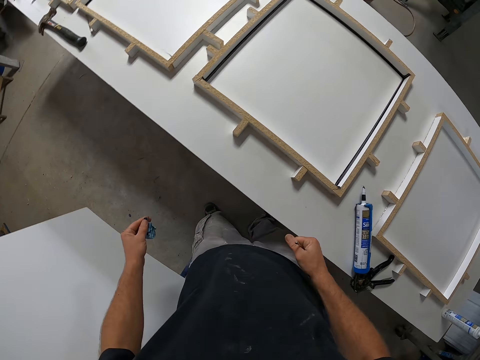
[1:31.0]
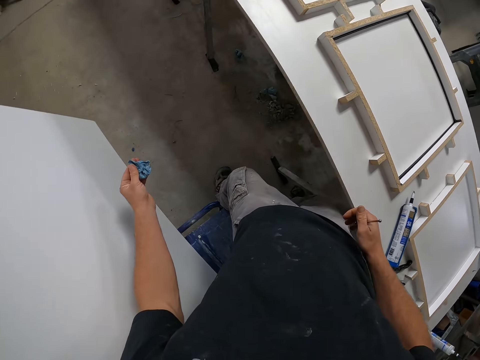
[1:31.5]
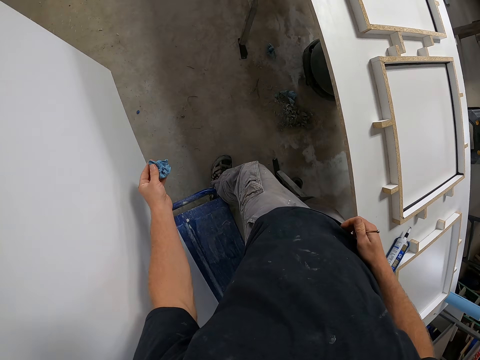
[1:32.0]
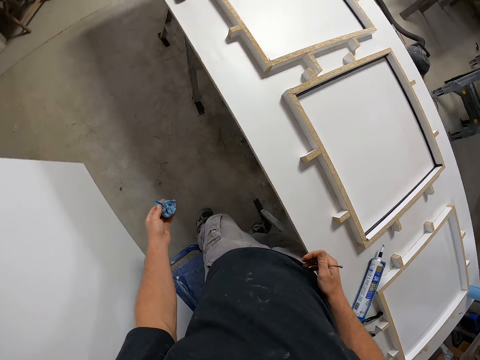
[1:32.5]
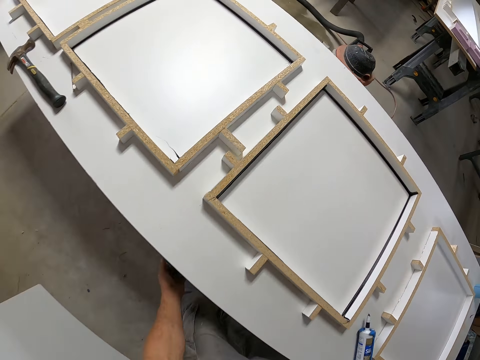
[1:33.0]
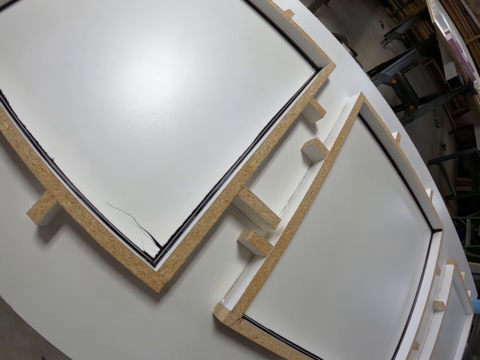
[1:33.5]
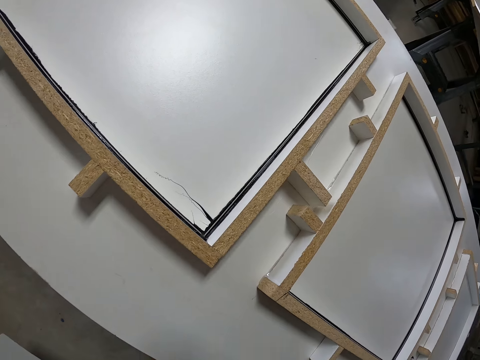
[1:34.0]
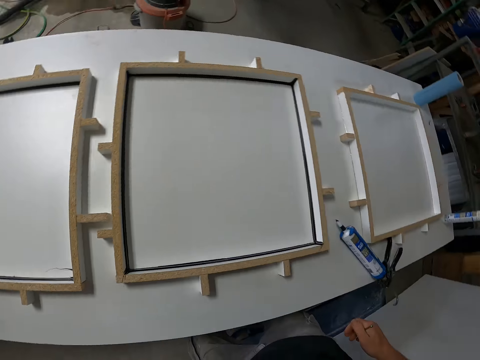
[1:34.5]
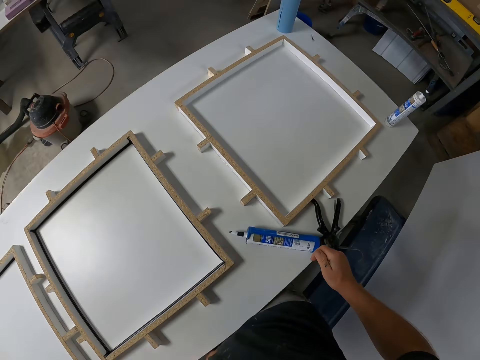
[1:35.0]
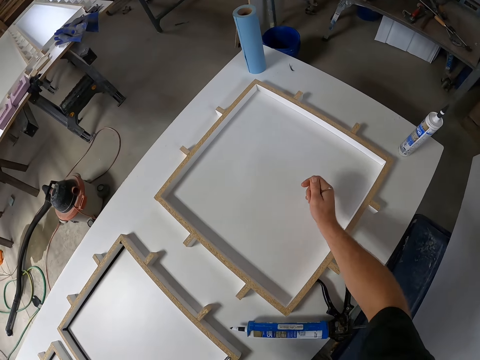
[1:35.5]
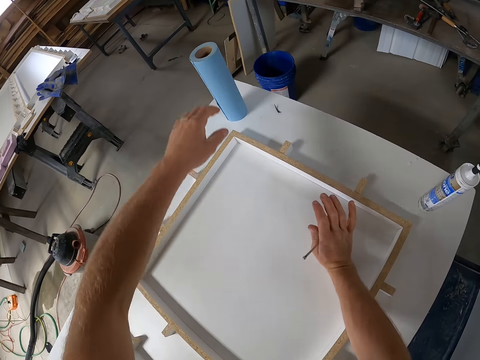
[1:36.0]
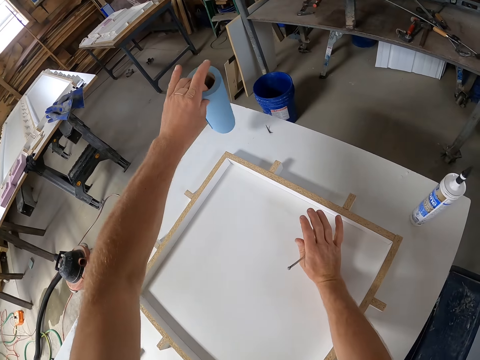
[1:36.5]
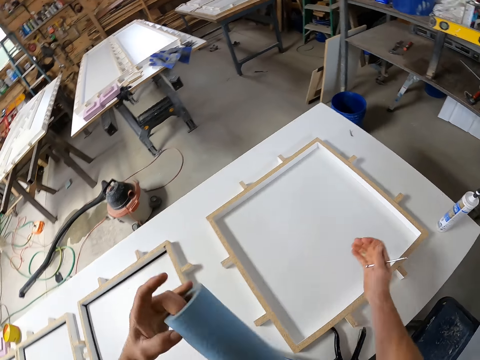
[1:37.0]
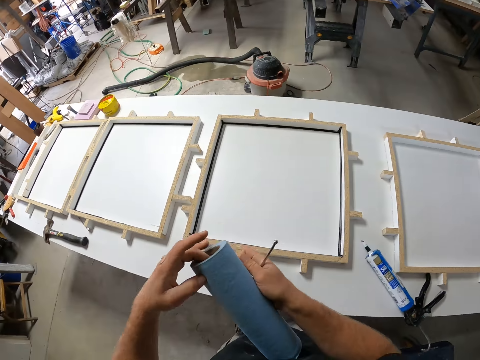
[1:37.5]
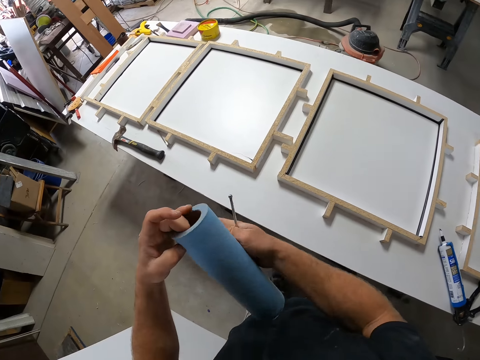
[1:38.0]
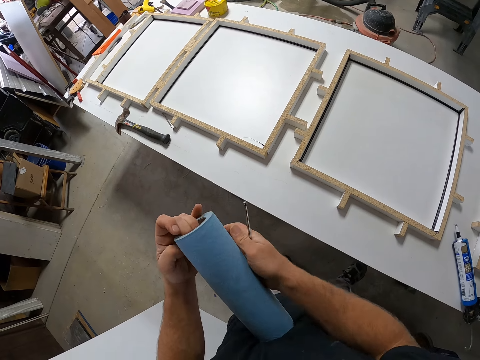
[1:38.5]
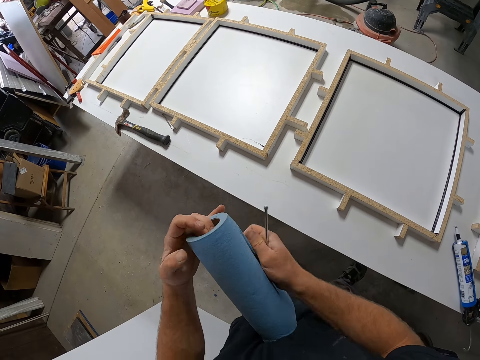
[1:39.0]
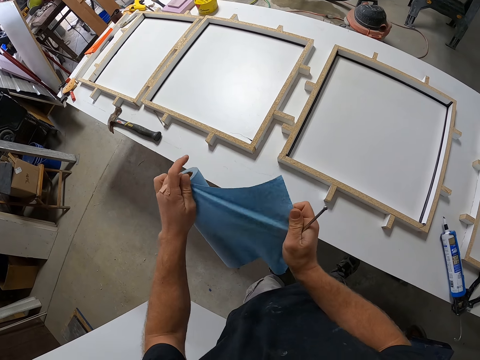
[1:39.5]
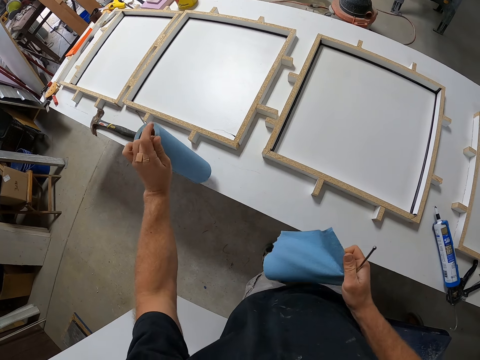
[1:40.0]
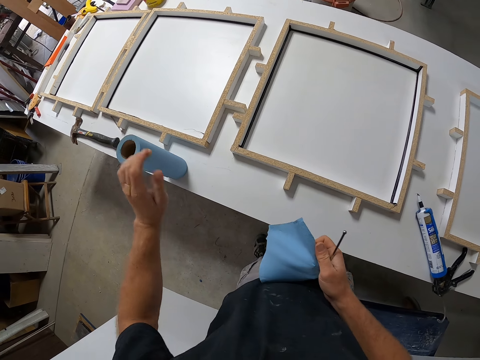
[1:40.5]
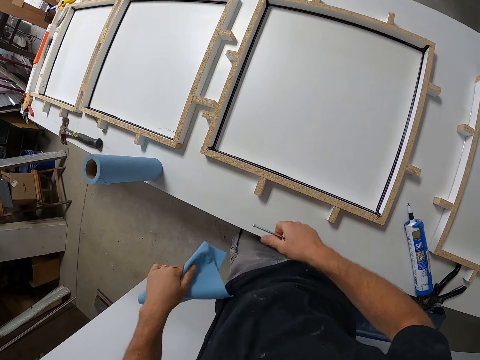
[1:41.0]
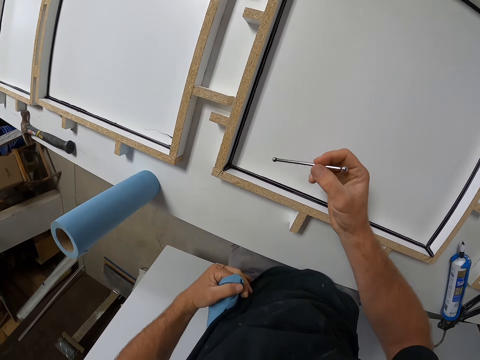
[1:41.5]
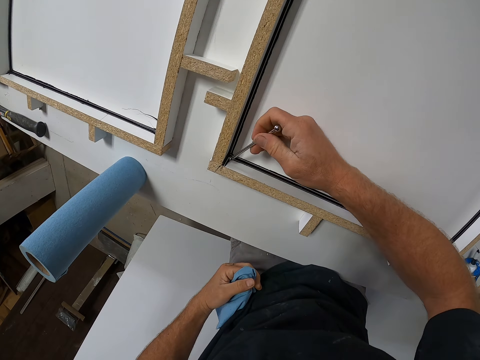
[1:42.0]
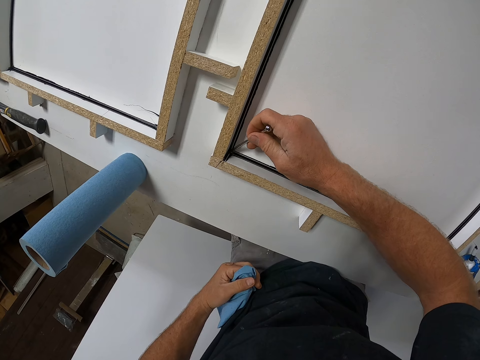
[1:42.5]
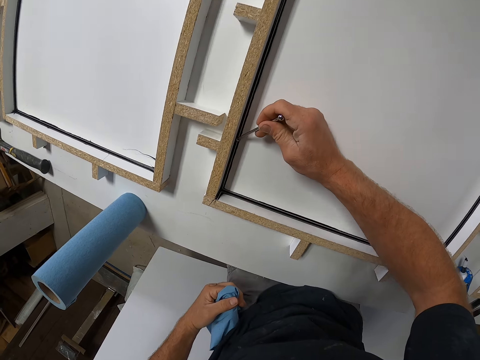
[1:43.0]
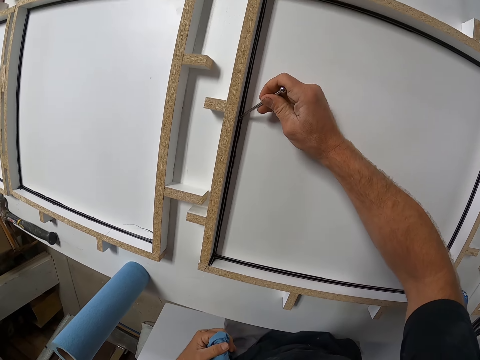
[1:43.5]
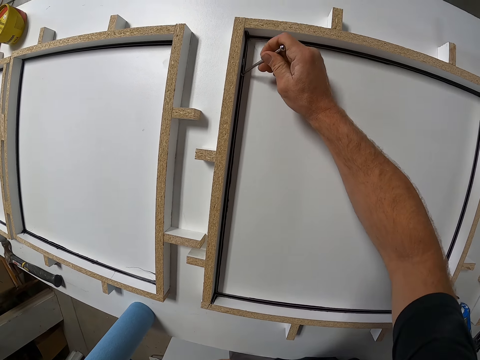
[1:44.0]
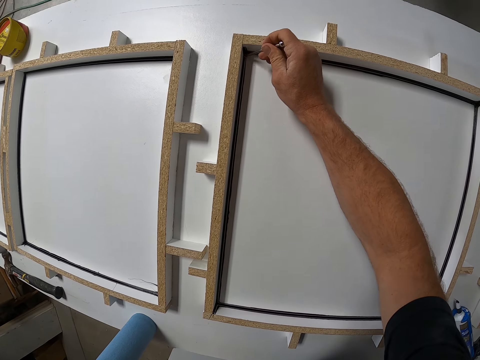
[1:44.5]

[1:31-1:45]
The camera wearer looks around. He places his right hand on the table. He picks up a roll of tissue or paper towel with his left hand. He tears a piece of tissue with his right hand. He places the roll of tissue in his right hand on the table. He moves the piece of tissue from his right hand to his left hand. He folds the piece of paper towel in his hand. He spreads the silicon on the woodwork with the tool. He takes some glue from the frame with a piece of iron.

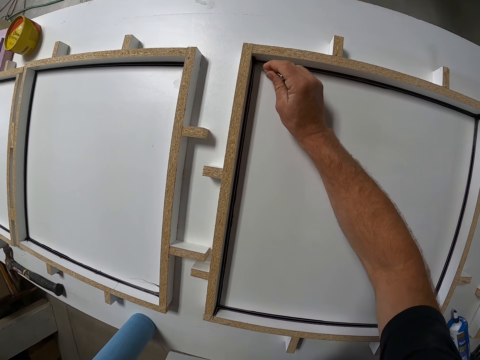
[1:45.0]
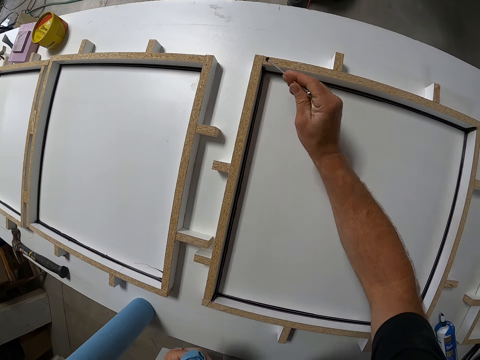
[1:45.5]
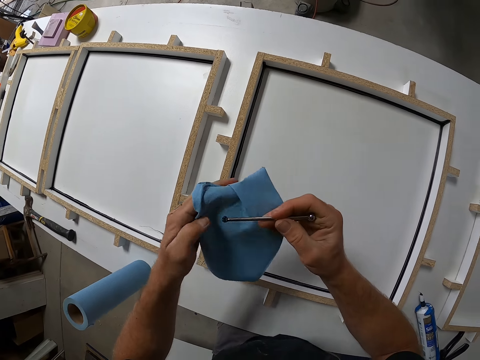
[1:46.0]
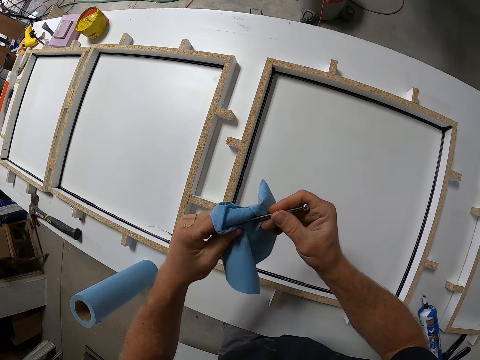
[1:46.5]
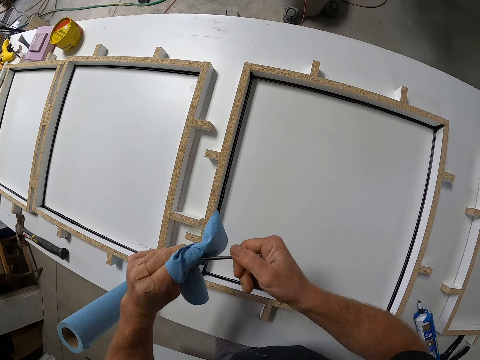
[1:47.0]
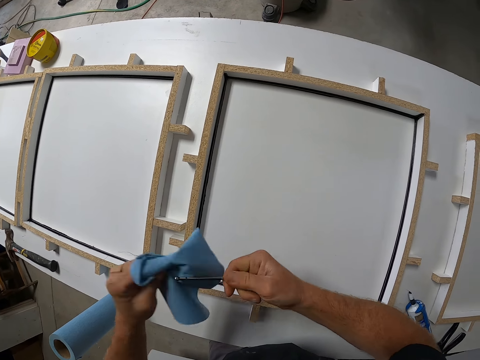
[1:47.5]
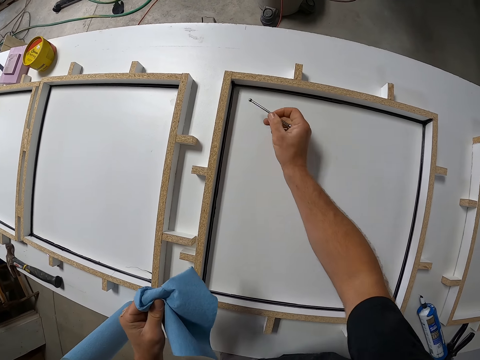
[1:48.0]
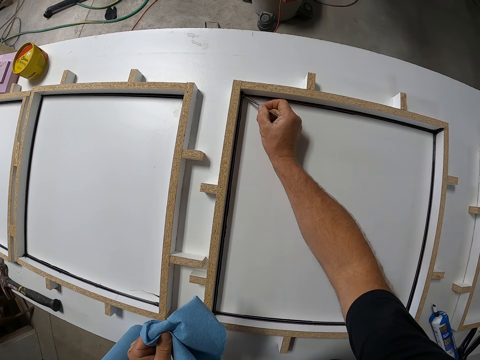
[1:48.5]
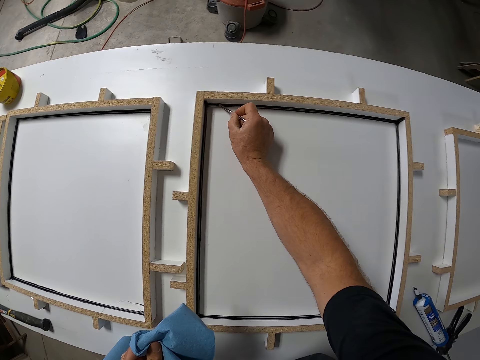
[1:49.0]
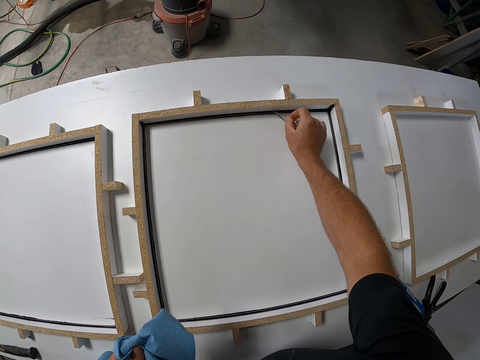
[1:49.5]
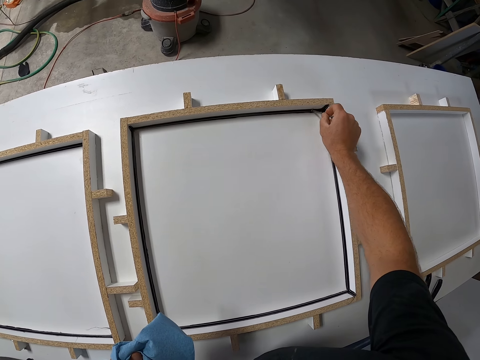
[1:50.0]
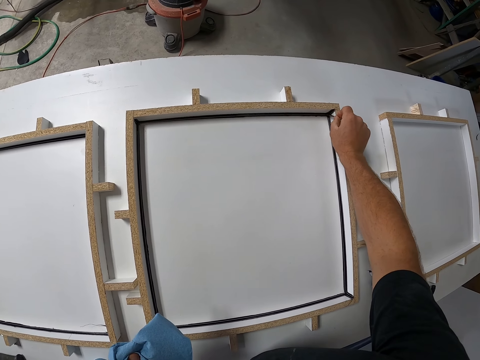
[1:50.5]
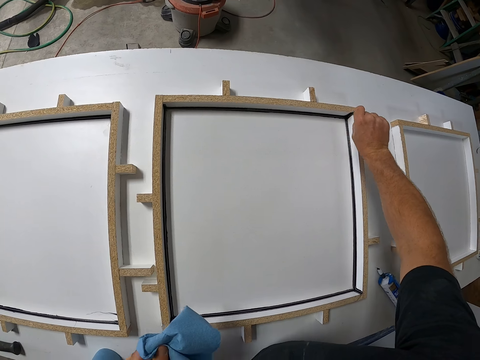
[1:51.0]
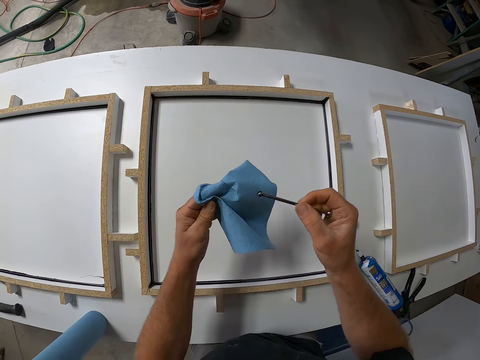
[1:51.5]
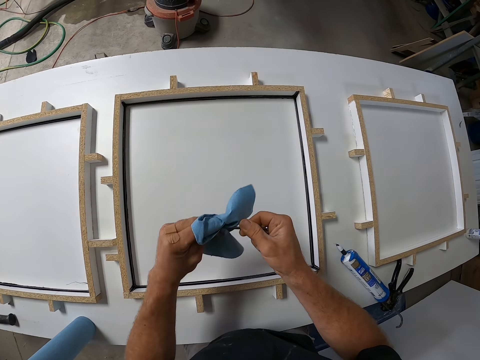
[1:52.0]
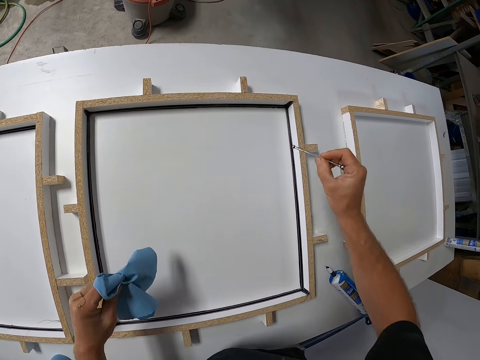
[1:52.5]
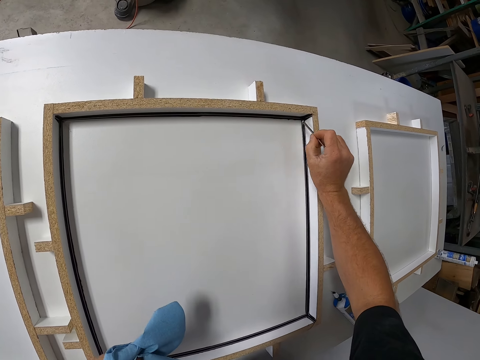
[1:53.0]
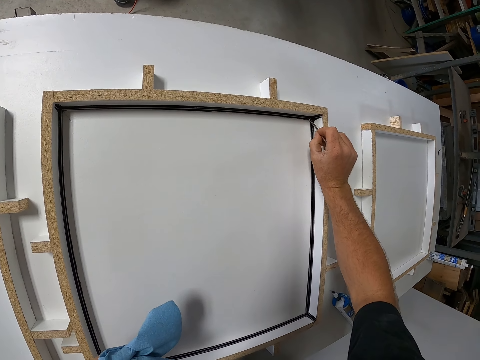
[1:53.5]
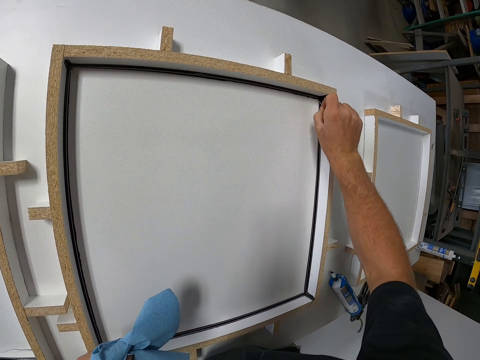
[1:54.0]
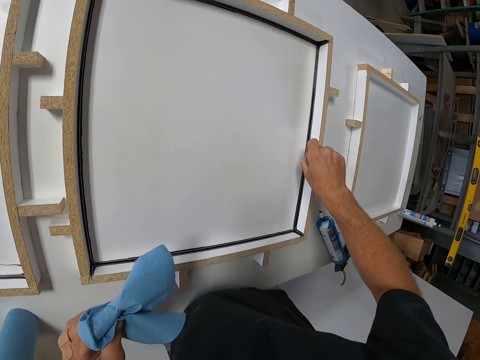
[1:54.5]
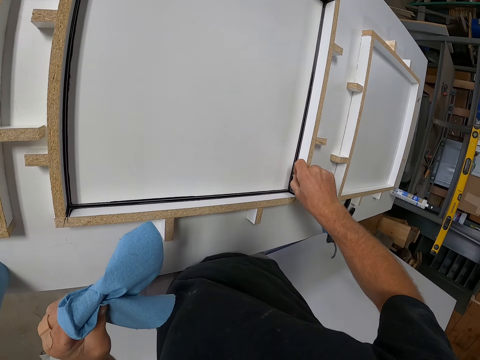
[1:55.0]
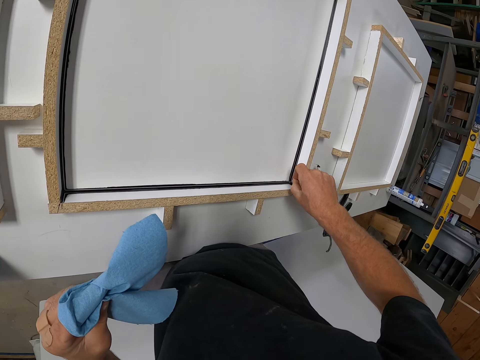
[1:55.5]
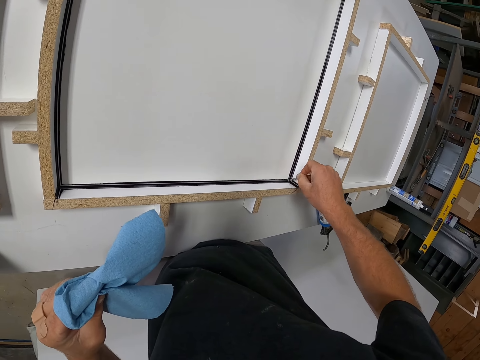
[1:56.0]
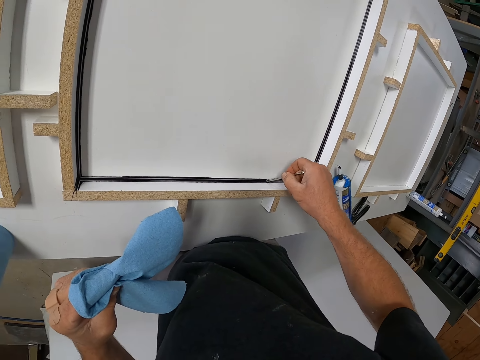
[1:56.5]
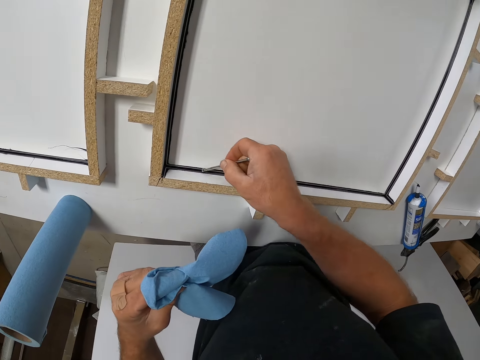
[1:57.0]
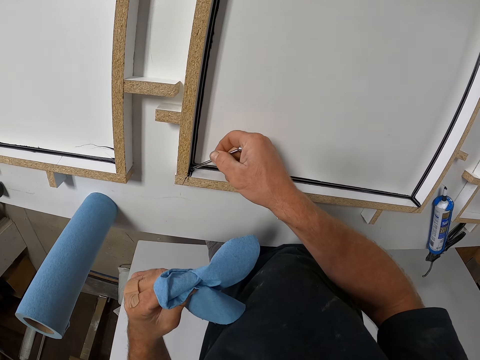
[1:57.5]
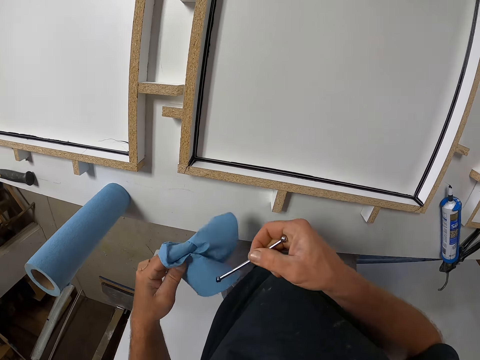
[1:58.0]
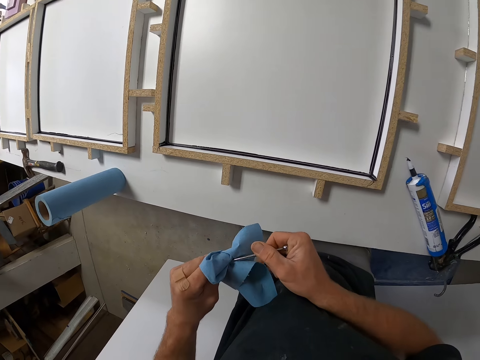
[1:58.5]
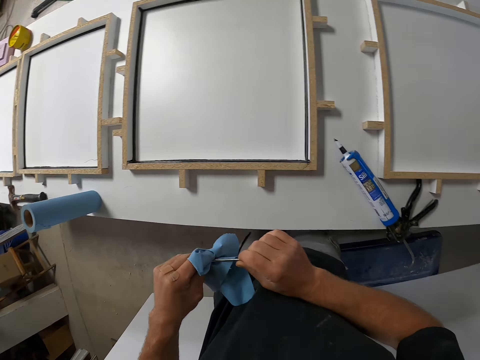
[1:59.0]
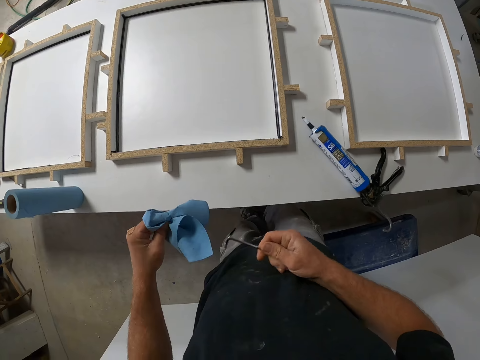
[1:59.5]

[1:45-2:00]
The camera wearer cleans the tool with the tissue. They spread the silicon on the woodwork with the tool. They take some glue from the frame with the piece of iron. They clean the tool with the tissue. They spread the silicon on the woodwork with the tool. They take some glue from the frame with the piece of iron. They clean the tool with the tissue.
